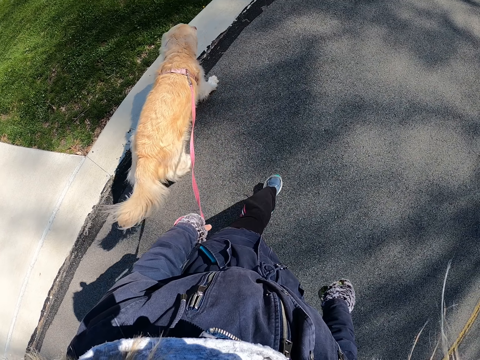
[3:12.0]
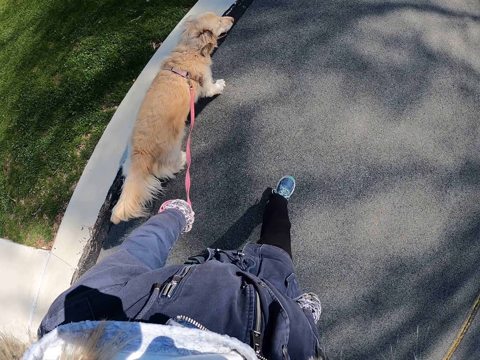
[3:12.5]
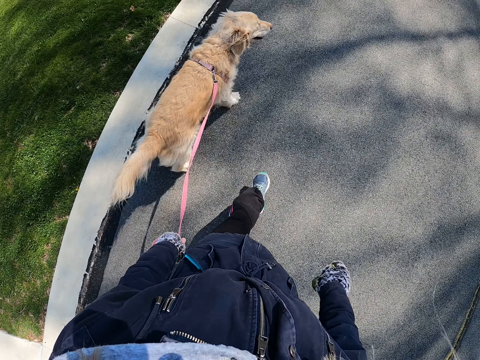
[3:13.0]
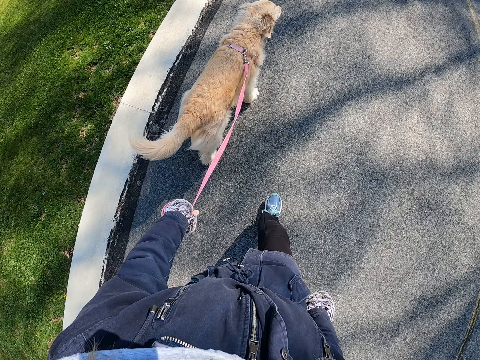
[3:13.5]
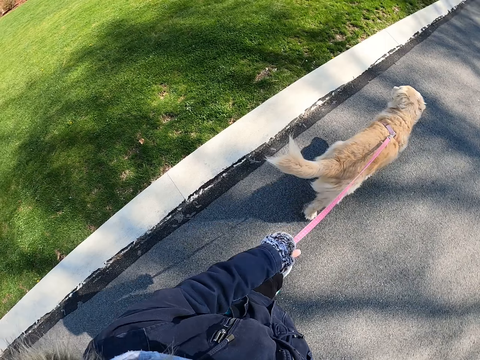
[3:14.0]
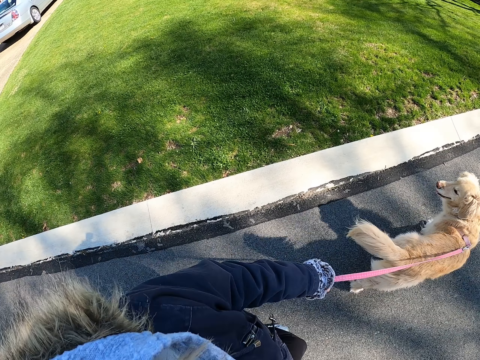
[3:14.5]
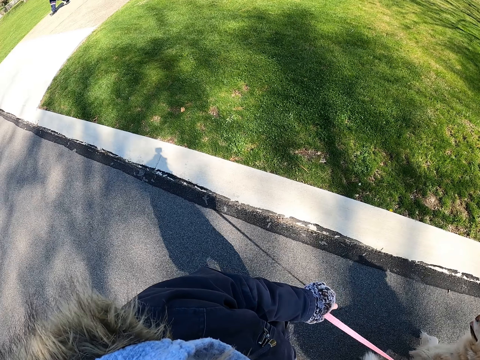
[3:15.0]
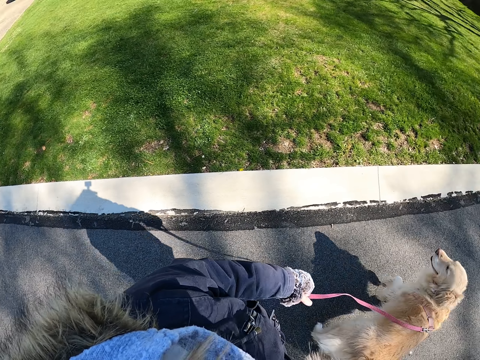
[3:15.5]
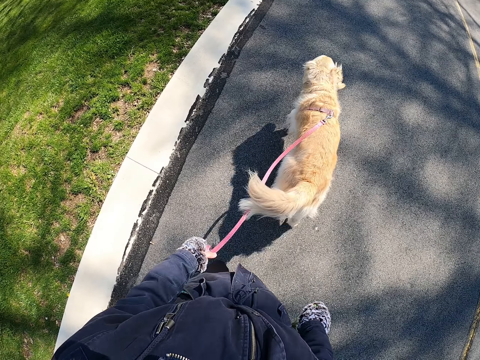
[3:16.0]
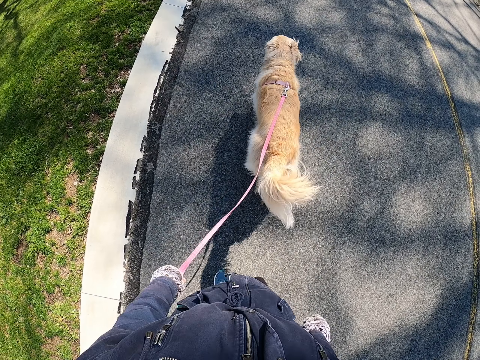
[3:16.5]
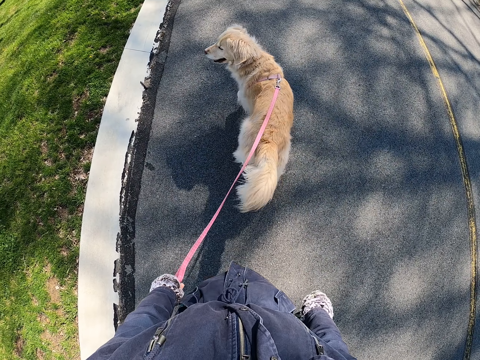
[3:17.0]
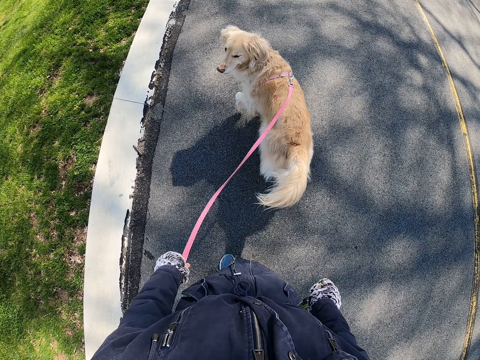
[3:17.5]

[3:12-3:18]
The camera wearer walks around.

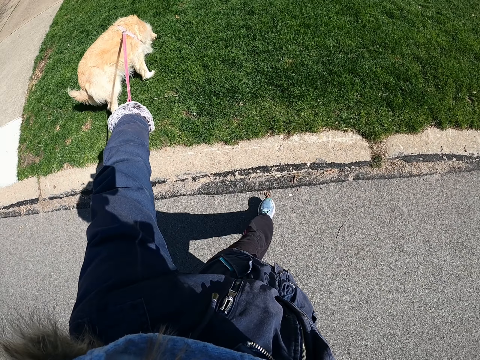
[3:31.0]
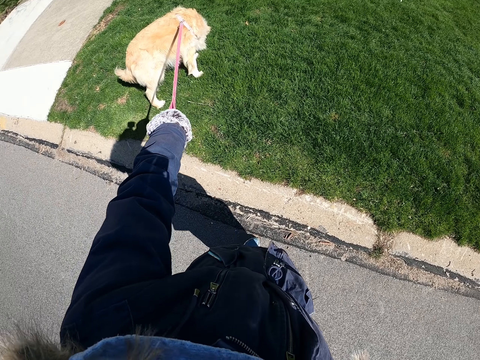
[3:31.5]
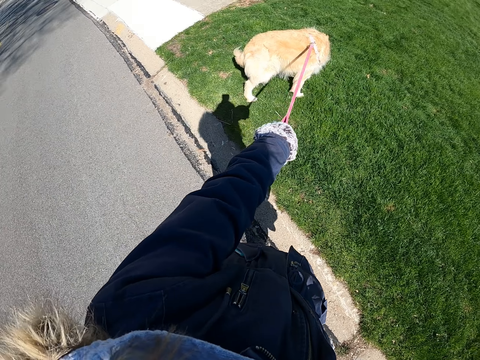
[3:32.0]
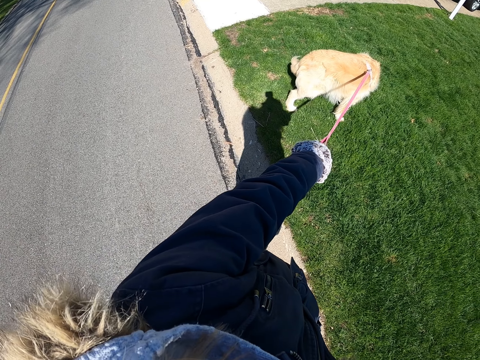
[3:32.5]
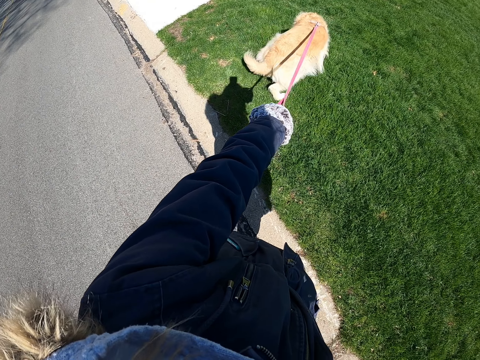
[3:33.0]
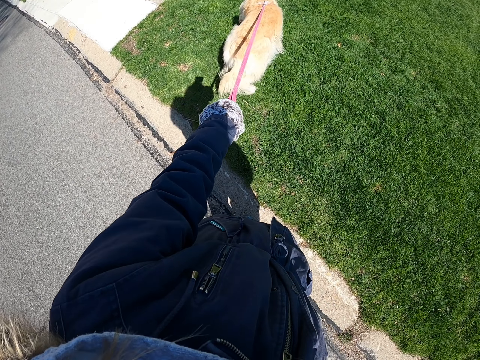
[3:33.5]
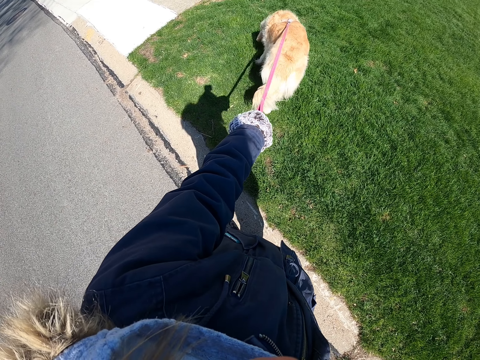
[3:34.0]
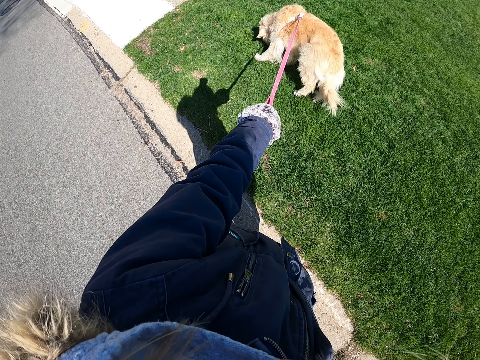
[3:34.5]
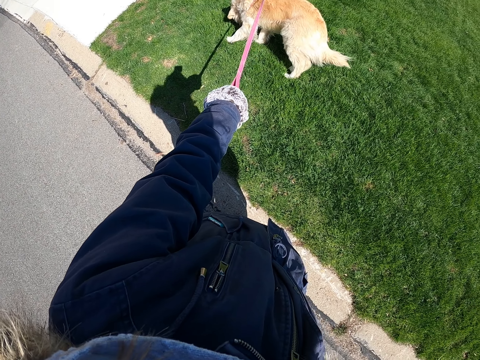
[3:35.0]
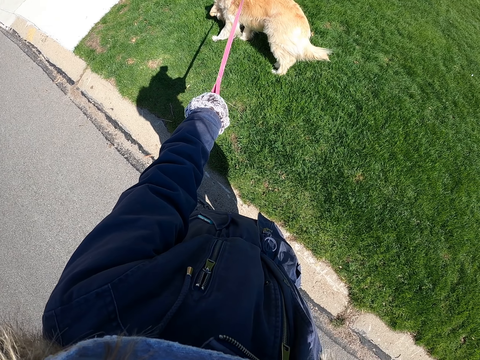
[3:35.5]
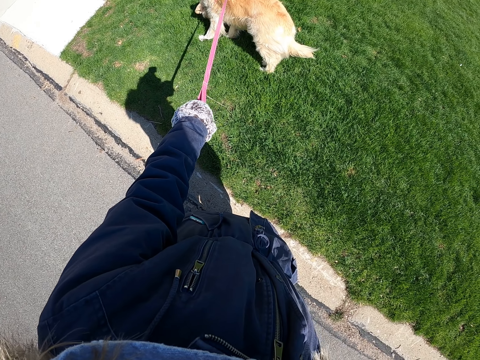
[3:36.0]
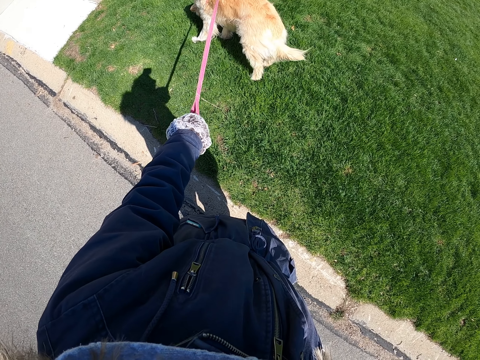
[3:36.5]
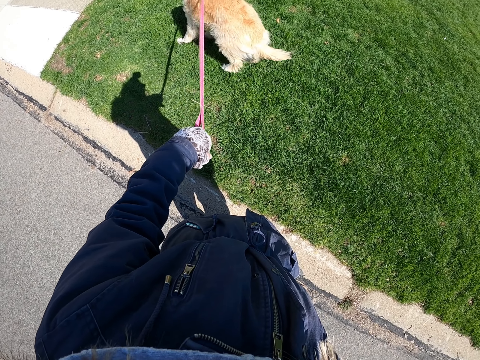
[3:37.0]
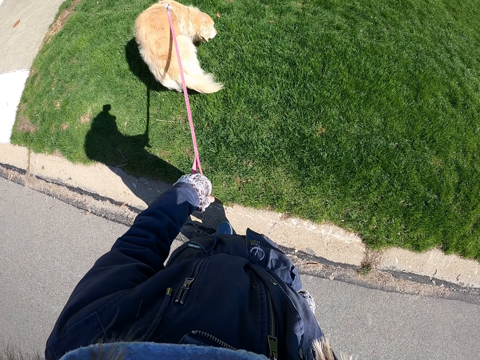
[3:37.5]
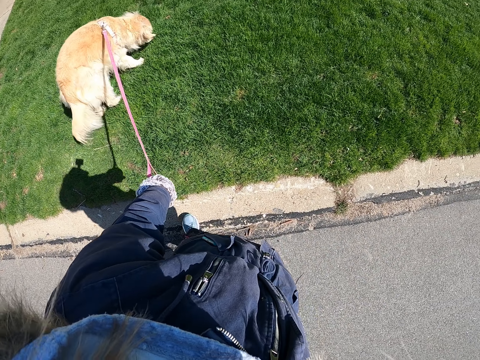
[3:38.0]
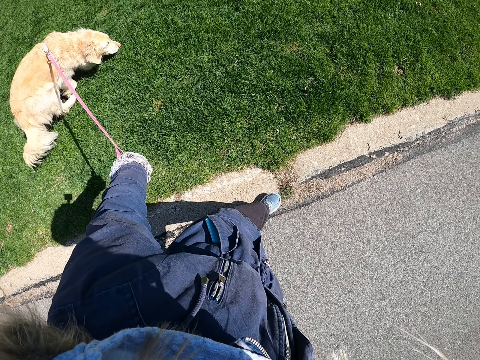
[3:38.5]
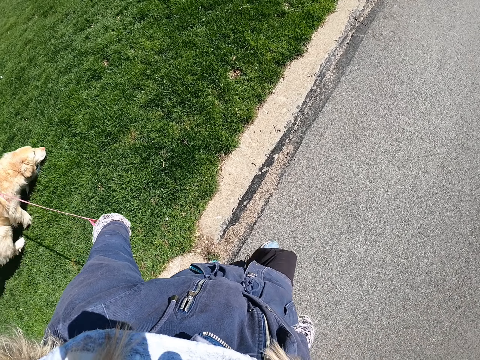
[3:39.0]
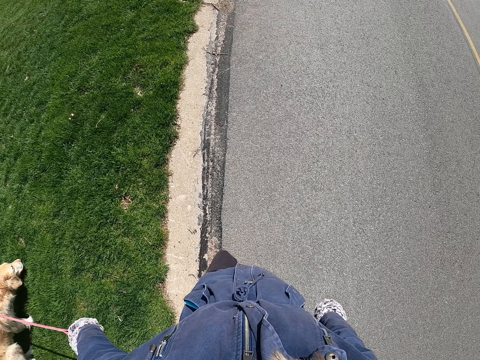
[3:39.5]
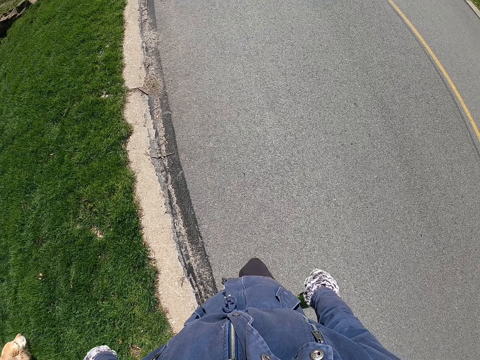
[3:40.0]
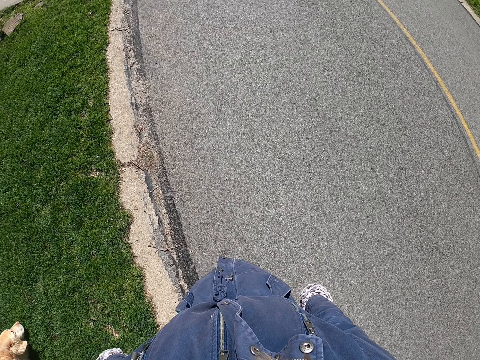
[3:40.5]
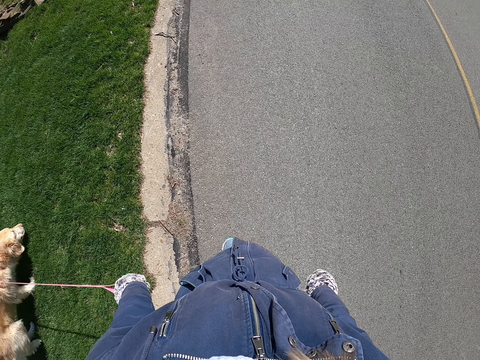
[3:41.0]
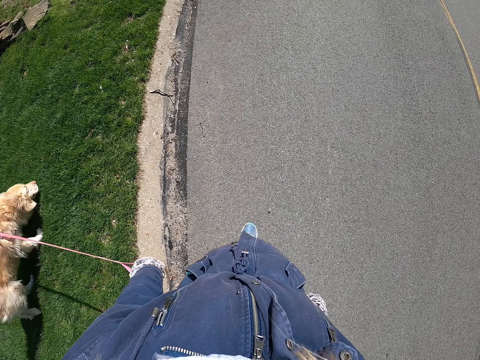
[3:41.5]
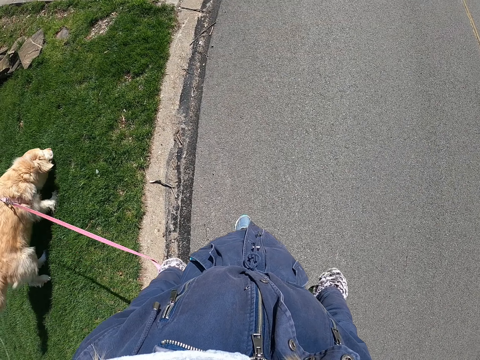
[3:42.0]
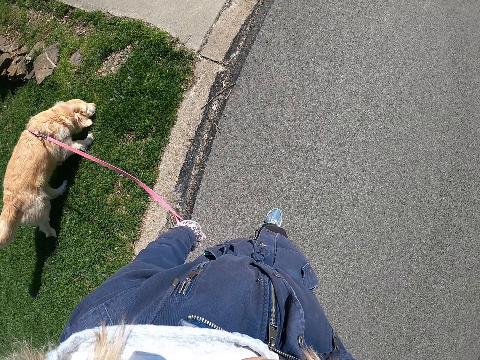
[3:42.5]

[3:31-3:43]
The camera wearer looks at the dog. They walk around.

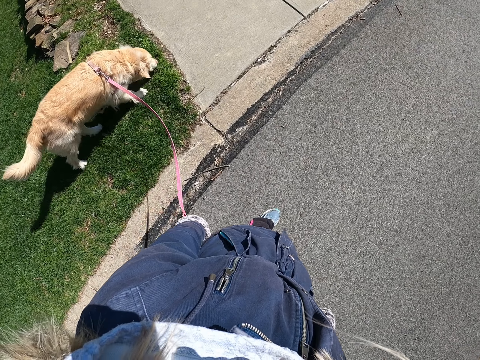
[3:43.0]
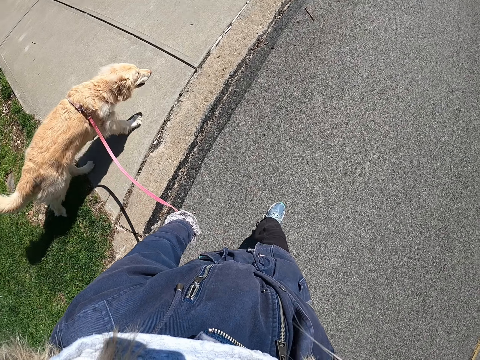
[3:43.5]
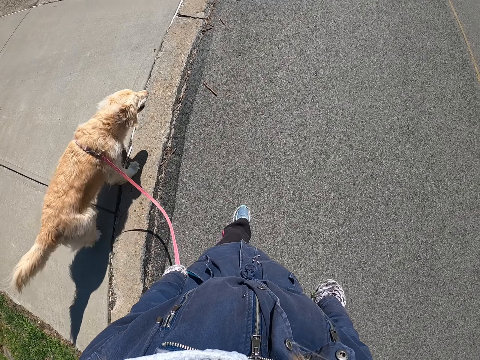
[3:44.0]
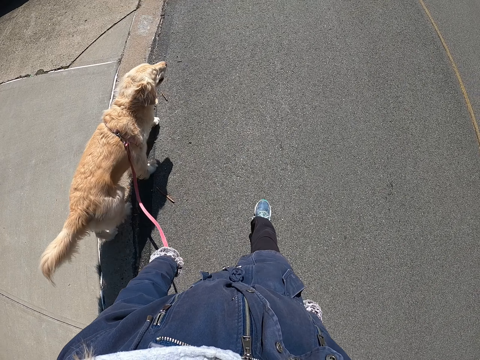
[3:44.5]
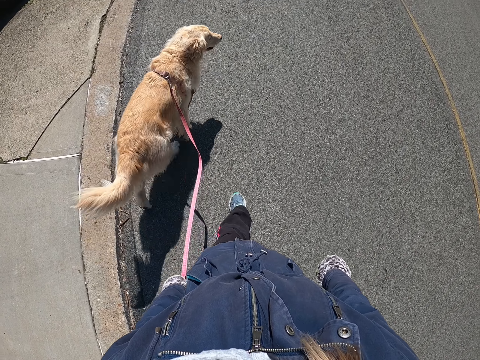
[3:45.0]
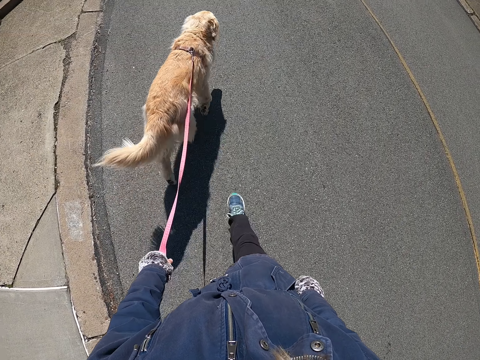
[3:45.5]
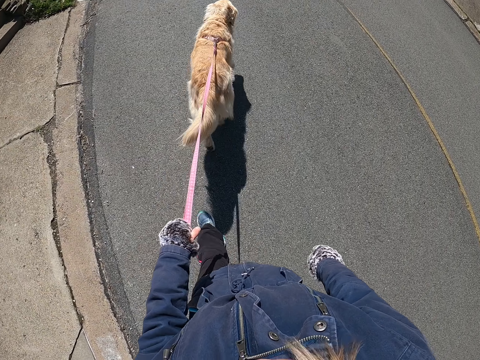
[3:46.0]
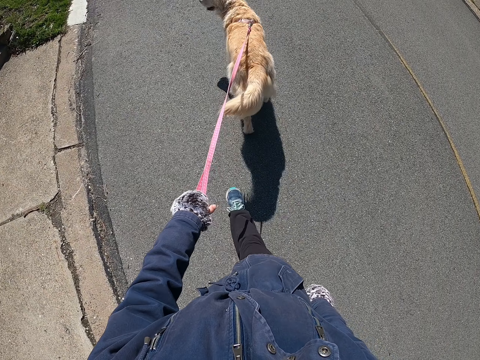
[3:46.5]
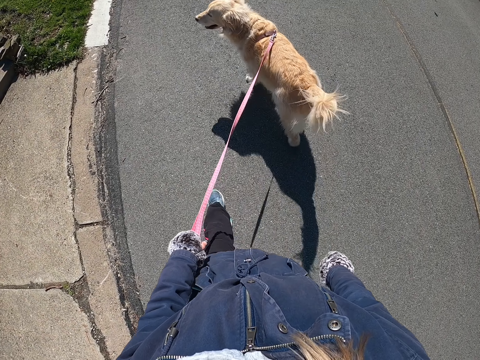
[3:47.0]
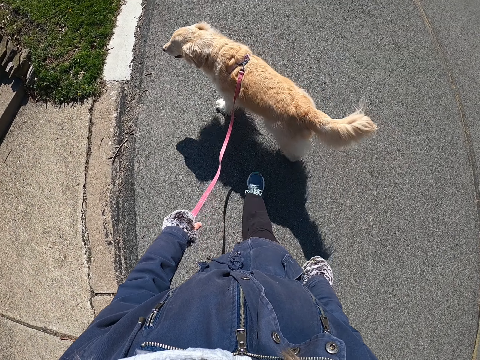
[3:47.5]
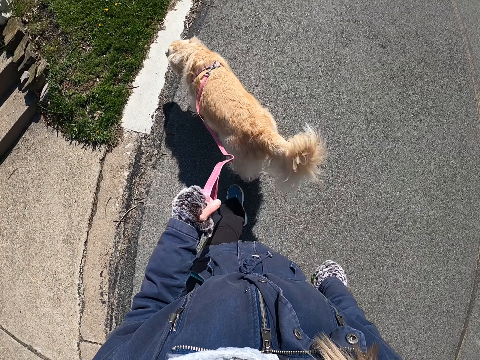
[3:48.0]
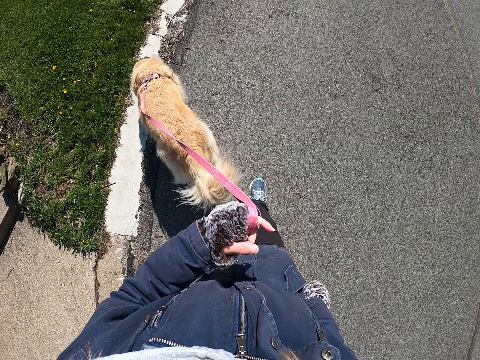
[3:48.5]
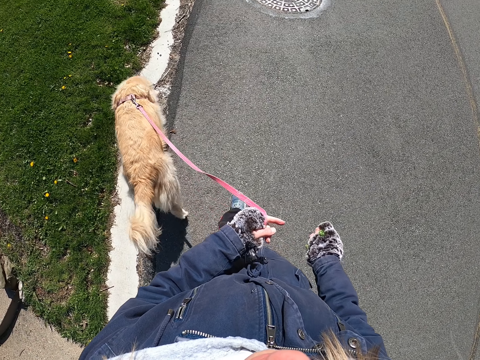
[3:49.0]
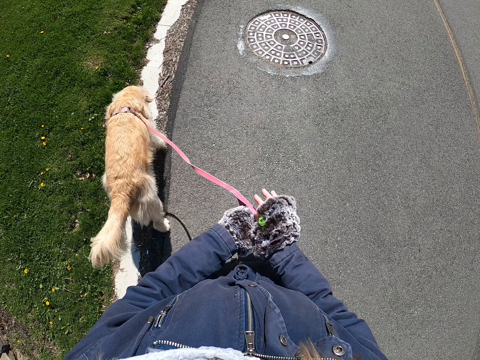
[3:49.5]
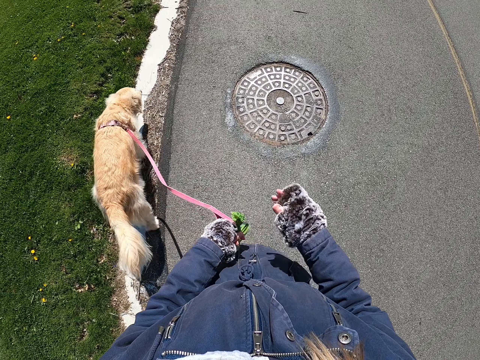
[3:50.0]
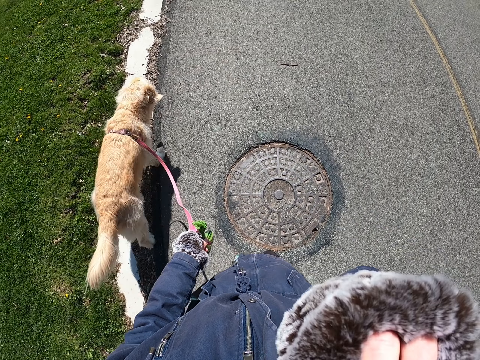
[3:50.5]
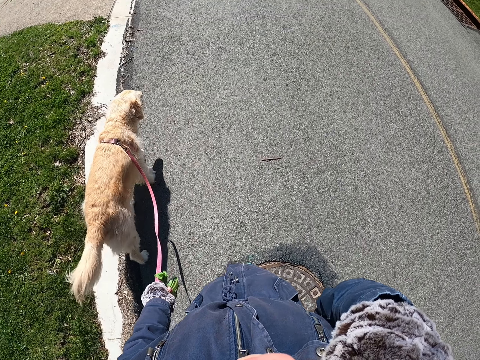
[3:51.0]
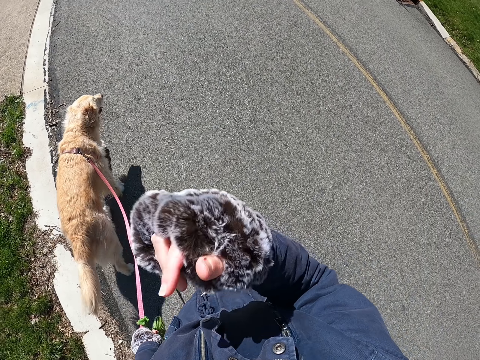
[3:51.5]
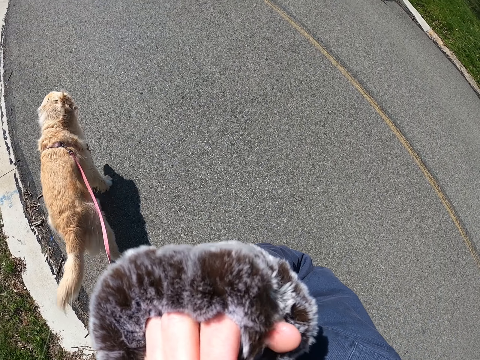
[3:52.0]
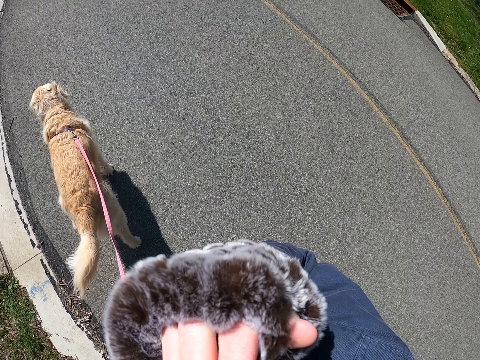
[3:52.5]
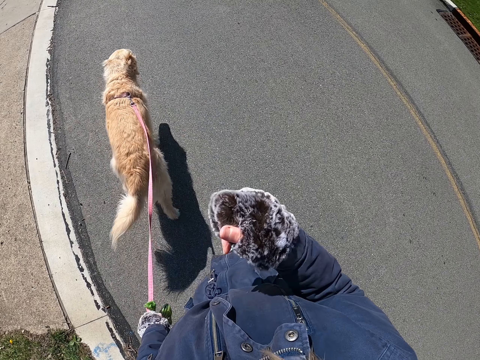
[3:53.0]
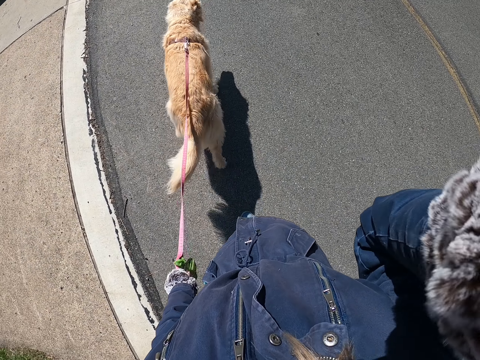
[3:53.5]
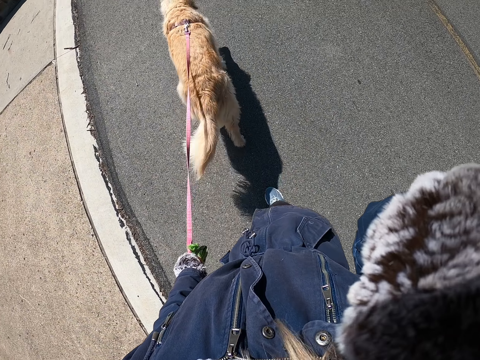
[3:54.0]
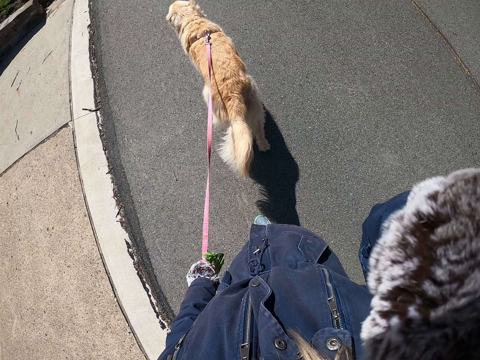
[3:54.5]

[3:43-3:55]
The camera wearer holds the dog leash with the other hand. They touch the face. They move the hand. They walk a dog on a road. They touch the face.
